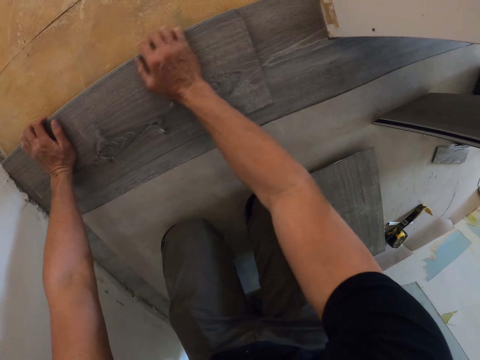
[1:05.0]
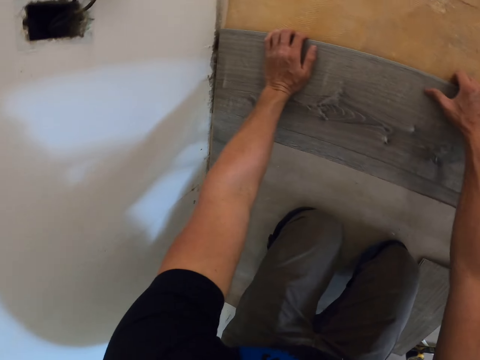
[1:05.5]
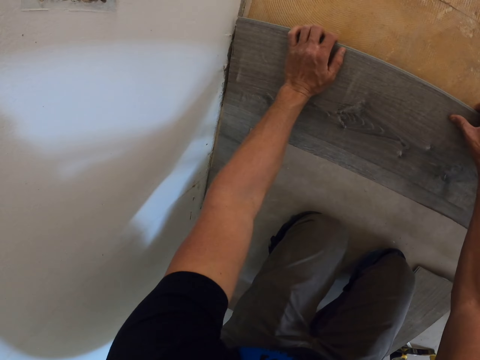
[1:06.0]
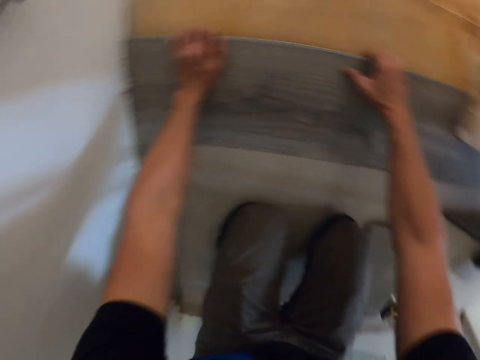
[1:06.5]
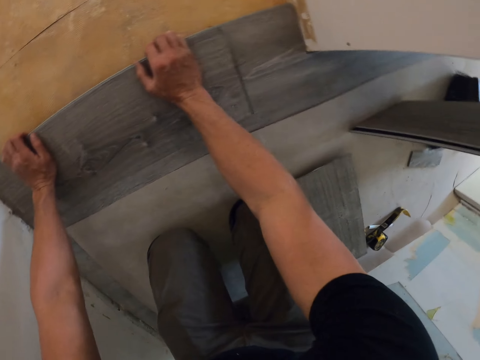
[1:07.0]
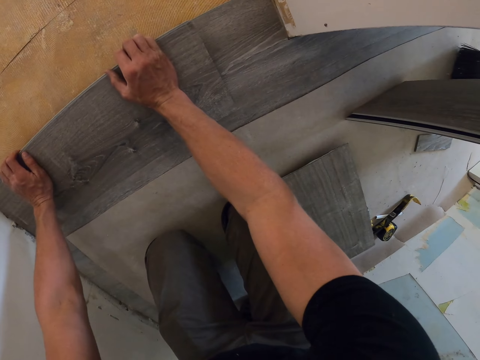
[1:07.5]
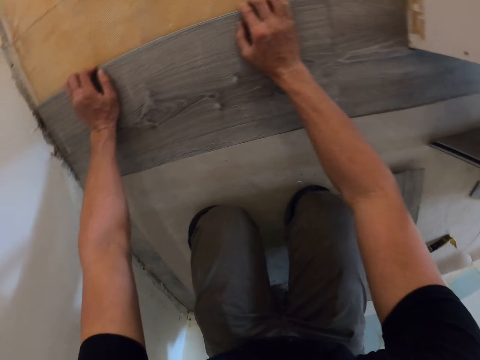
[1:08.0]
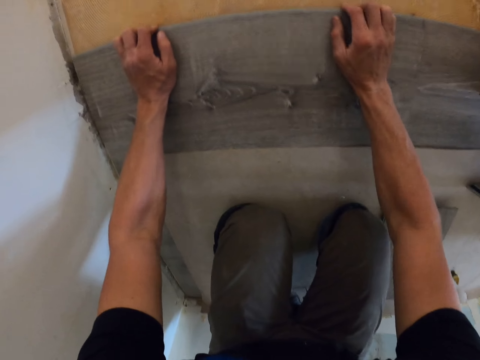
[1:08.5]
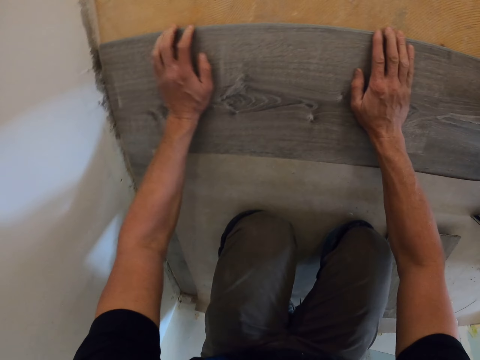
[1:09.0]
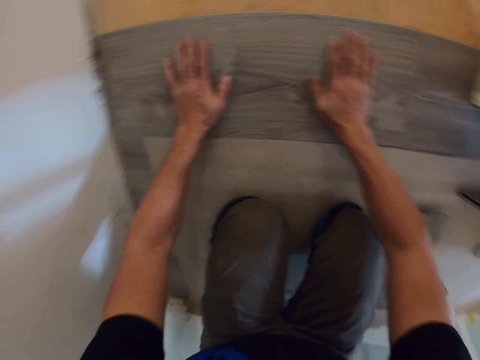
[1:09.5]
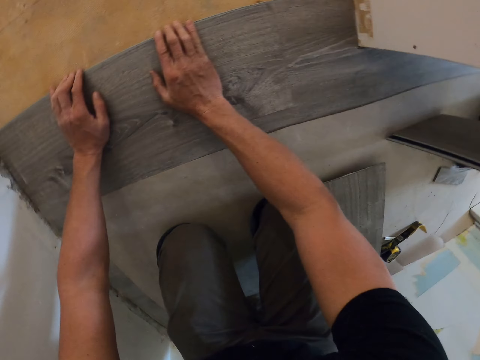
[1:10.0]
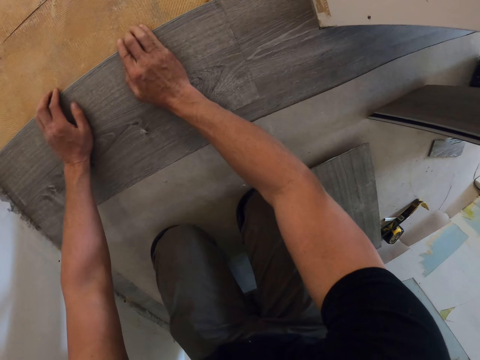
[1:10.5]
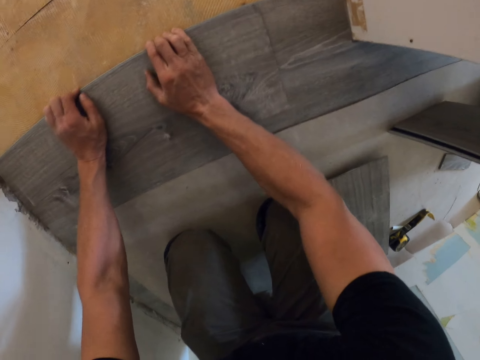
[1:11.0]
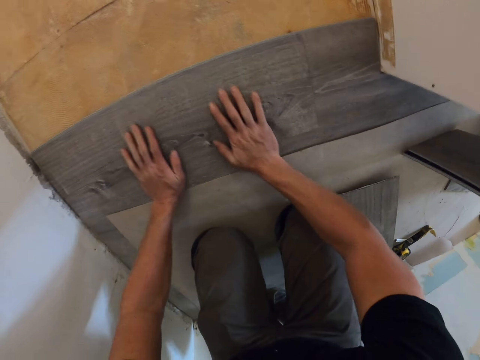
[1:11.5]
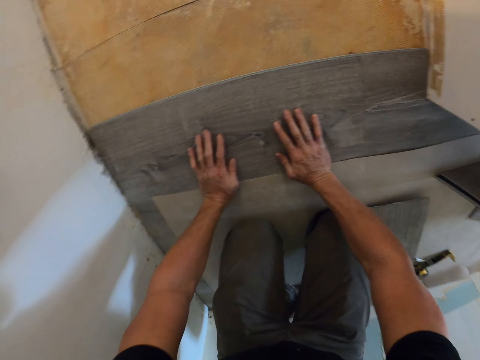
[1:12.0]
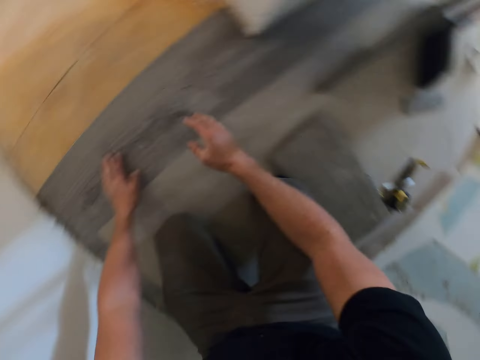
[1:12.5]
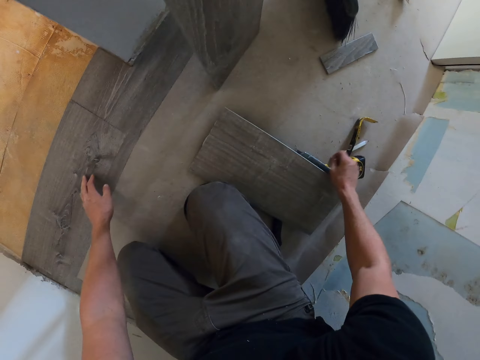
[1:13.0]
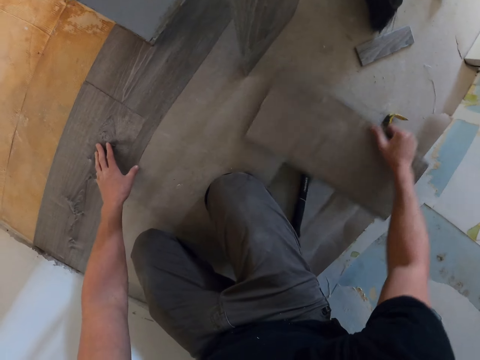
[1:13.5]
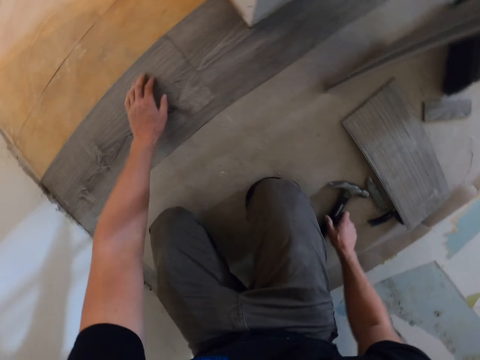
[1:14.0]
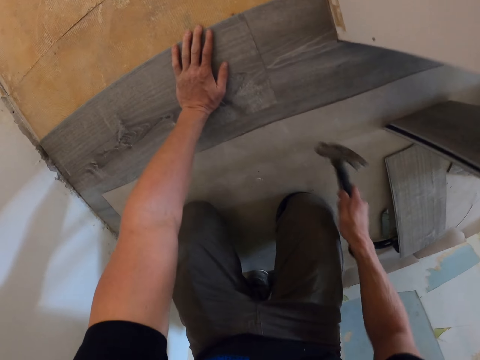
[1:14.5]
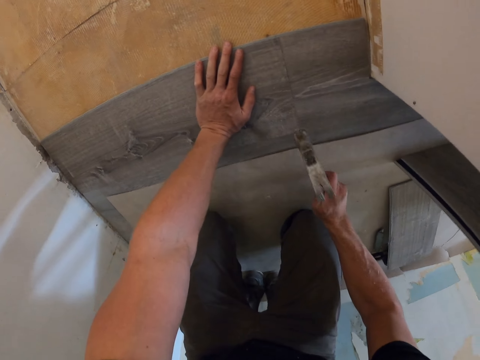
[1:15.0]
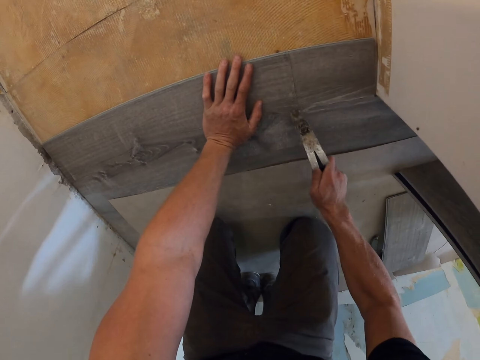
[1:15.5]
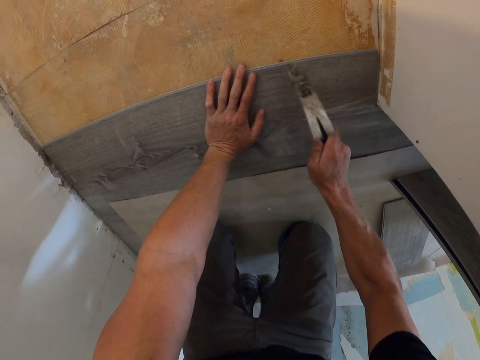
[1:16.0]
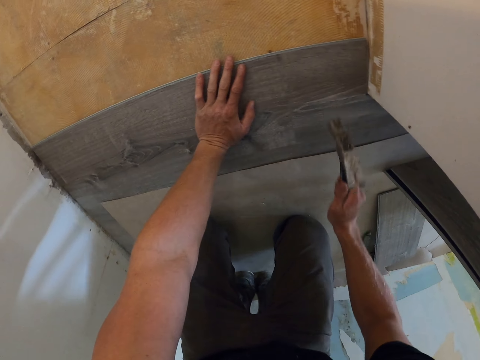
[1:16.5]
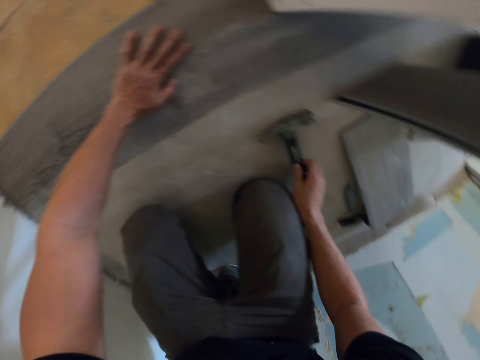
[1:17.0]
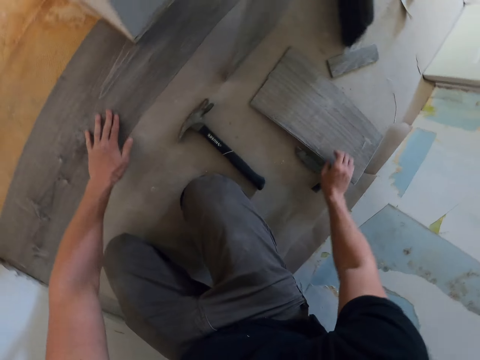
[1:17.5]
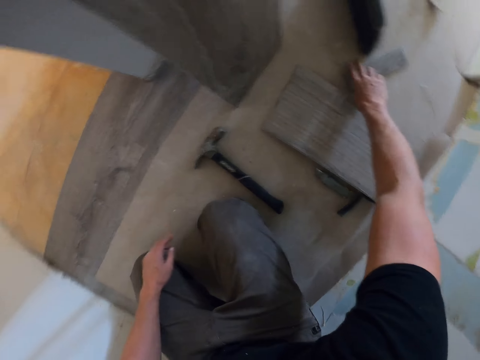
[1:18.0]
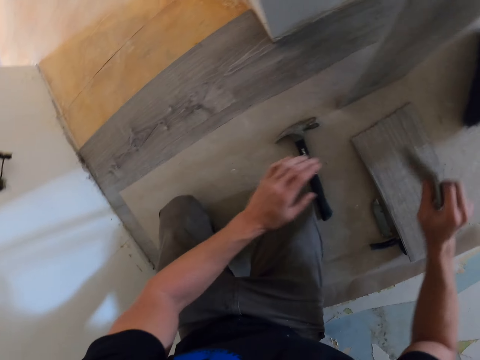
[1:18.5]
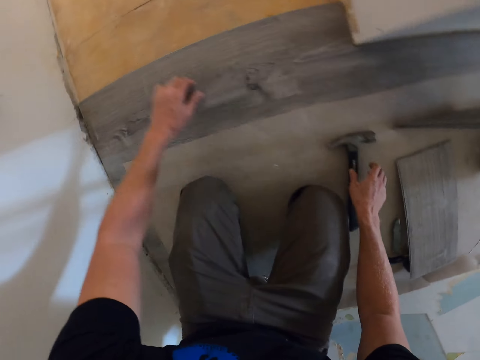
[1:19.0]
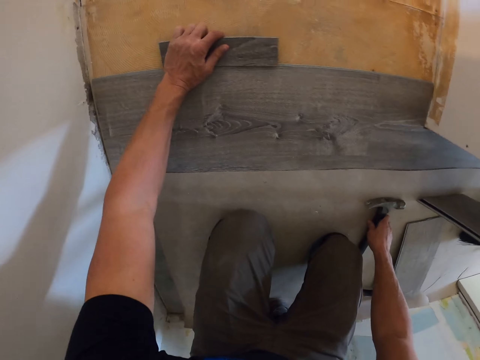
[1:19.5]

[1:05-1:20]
The camera wearer moves the tile. They pick up the hammer. They fix the wood. They hit the tile to fit firmly on the floor. They put the hammer down. They pick up a tile.

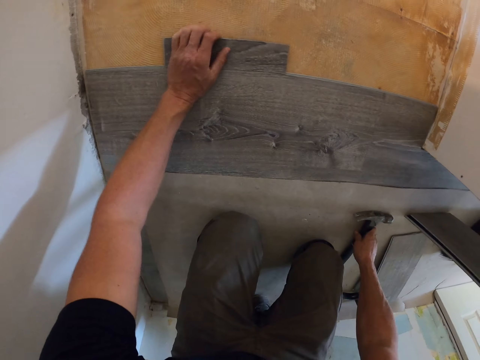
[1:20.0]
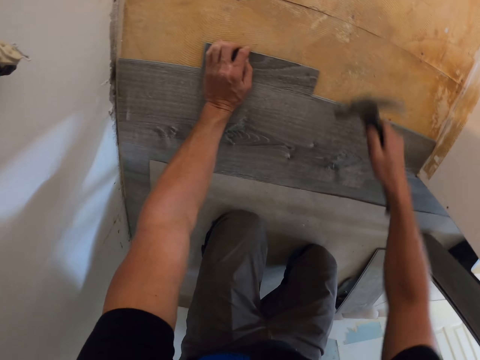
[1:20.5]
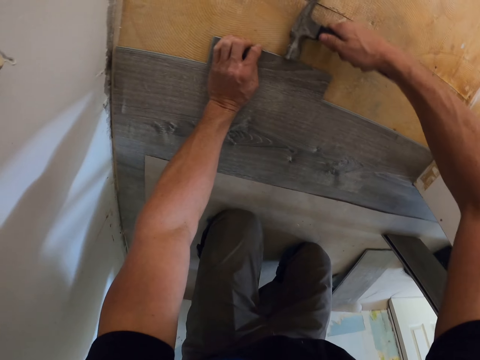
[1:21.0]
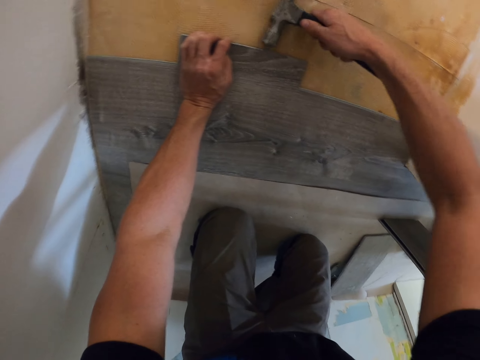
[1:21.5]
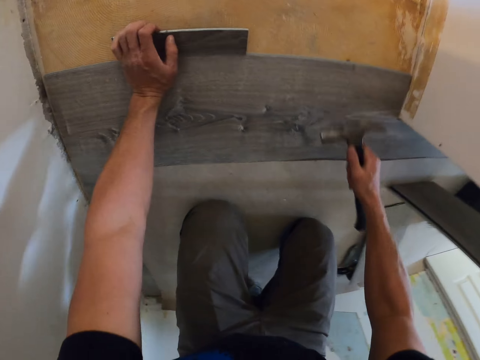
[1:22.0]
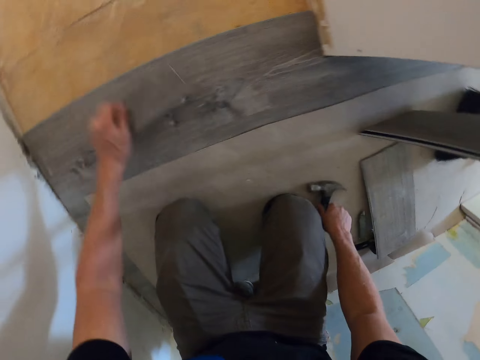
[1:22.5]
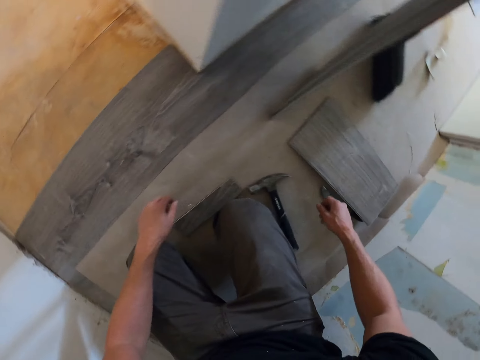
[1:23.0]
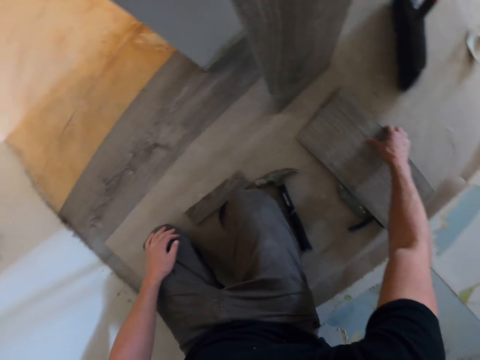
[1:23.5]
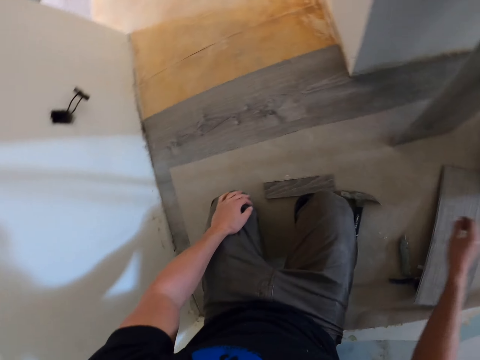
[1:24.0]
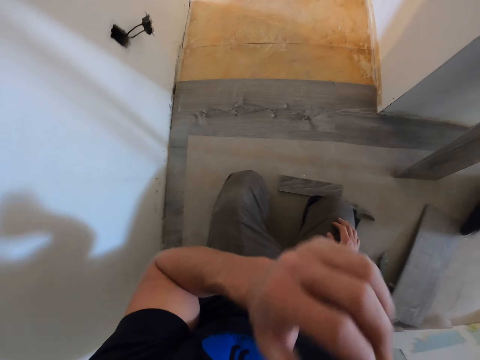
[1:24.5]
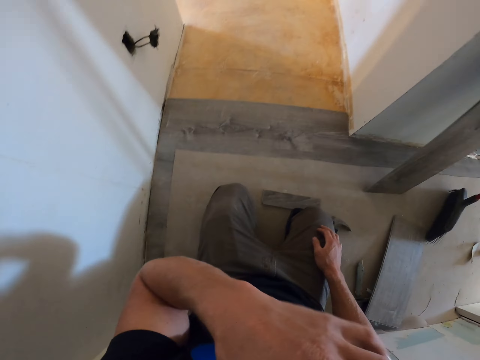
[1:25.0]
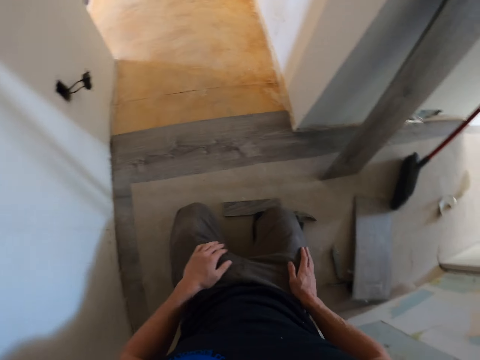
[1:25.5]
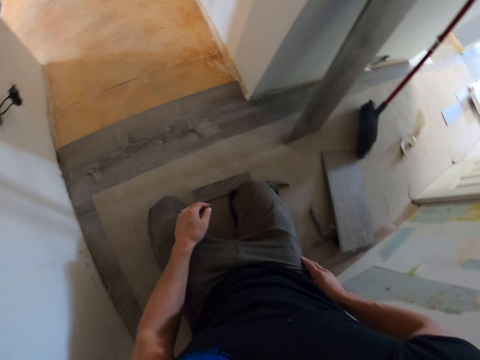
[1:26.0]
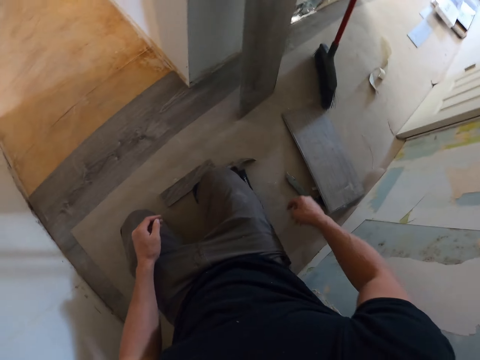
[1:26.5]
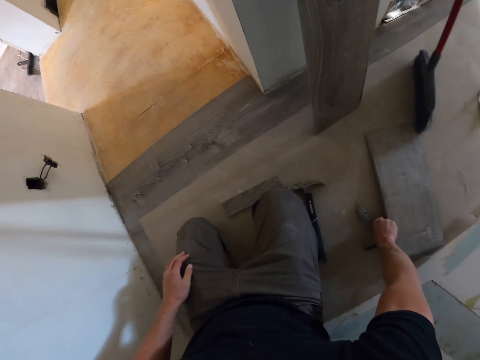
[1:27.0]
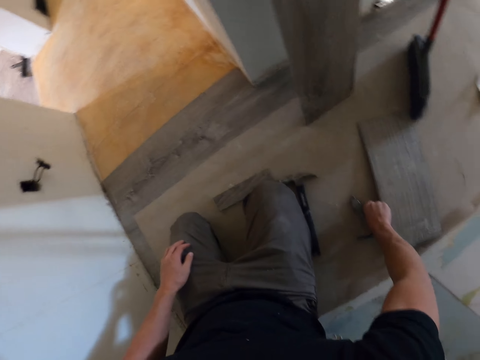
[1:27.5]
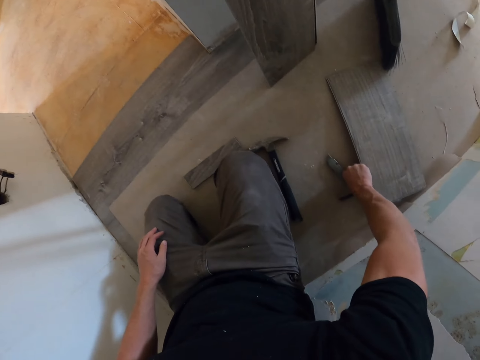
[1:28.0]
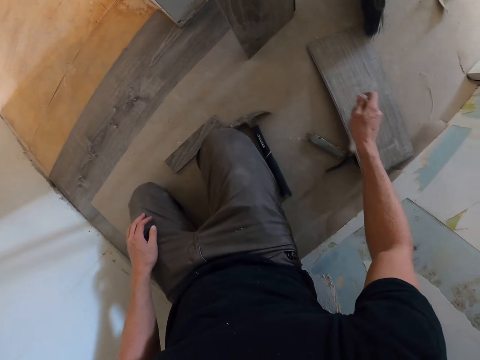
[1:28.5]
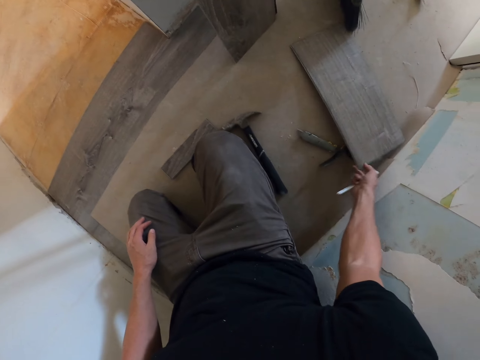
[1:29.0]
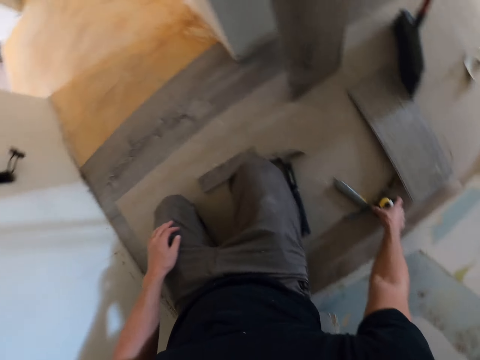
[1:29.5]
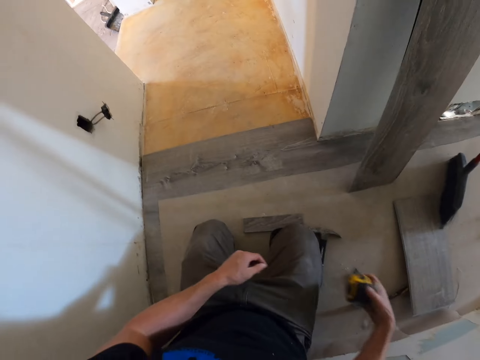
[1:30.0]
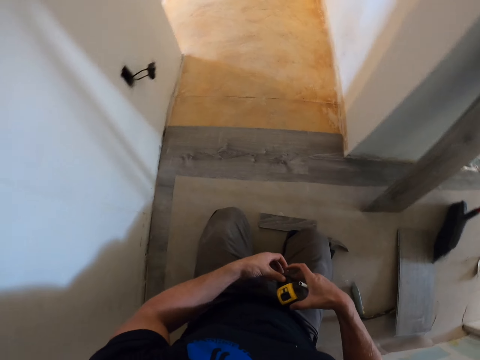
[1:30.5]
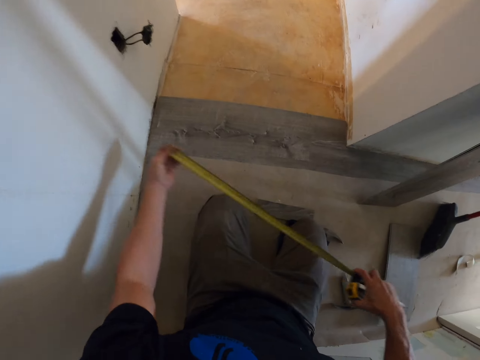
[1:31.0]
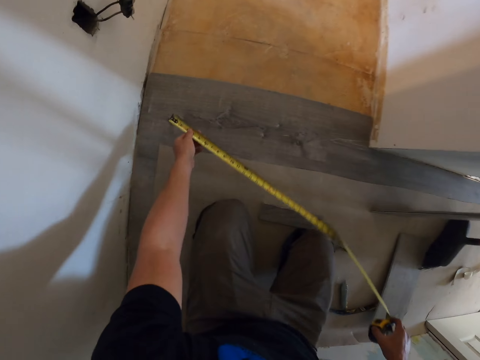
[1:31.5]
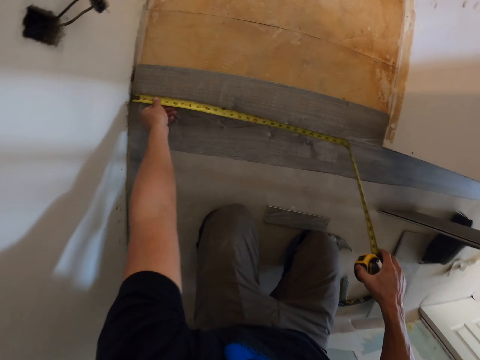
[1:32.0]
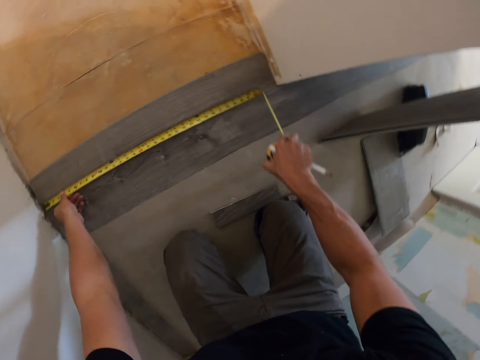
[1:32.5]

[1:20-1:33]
The camera wearer drops the piece of wood. They fit the tile on the floor. They hit the tile with the hammer. They drop the hammer. They pick up the tile. They lift the hand. They look around. They pick up the pencil. They pick up the tape measure. They measure the tile or floor.
